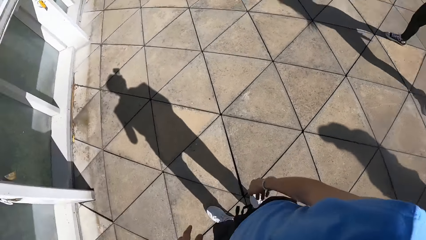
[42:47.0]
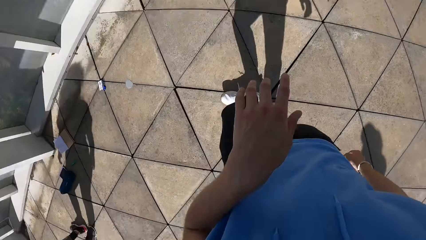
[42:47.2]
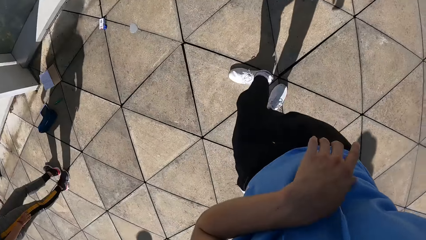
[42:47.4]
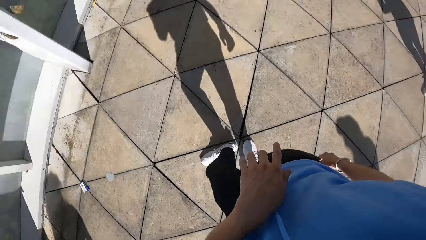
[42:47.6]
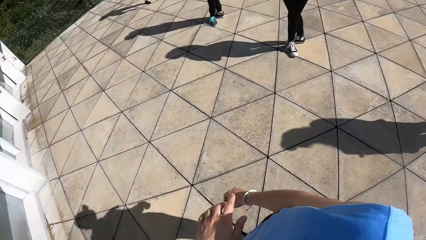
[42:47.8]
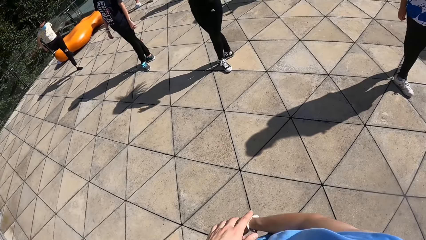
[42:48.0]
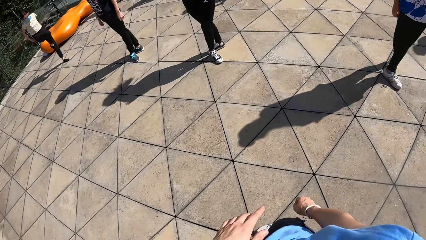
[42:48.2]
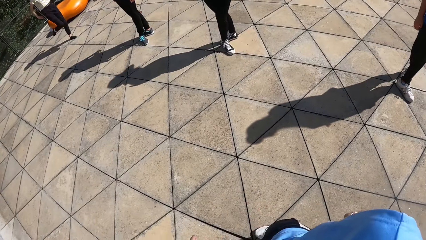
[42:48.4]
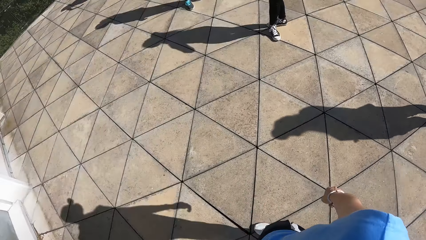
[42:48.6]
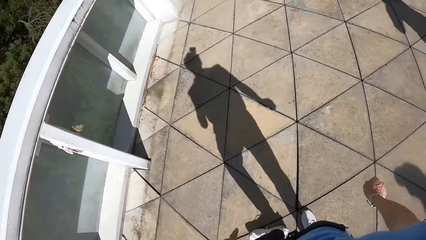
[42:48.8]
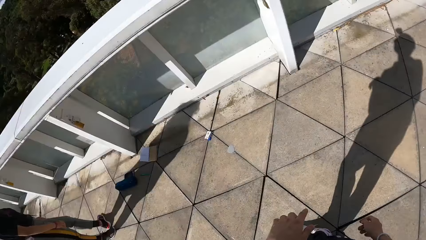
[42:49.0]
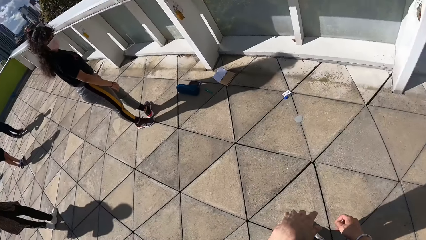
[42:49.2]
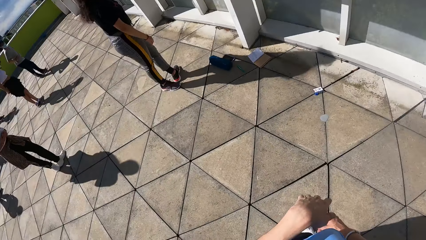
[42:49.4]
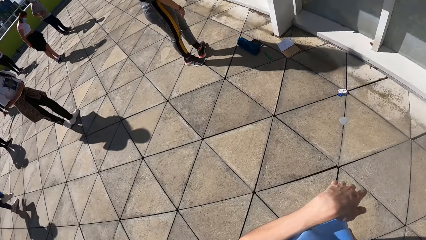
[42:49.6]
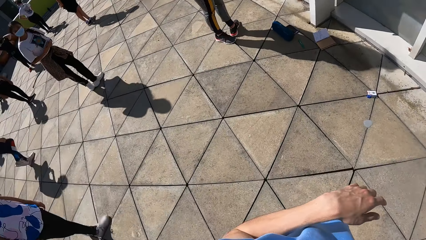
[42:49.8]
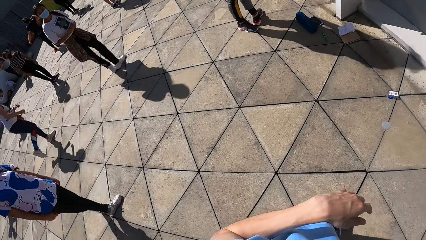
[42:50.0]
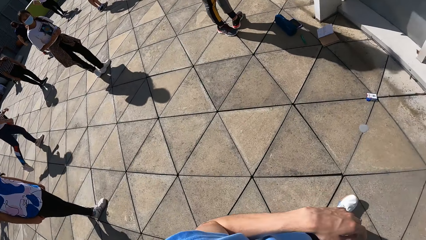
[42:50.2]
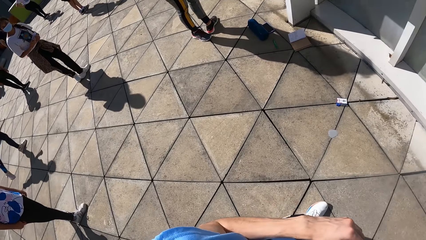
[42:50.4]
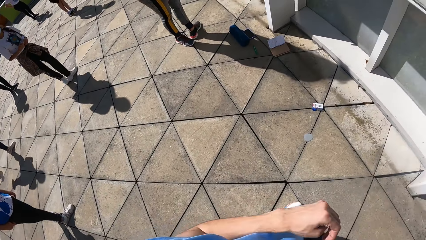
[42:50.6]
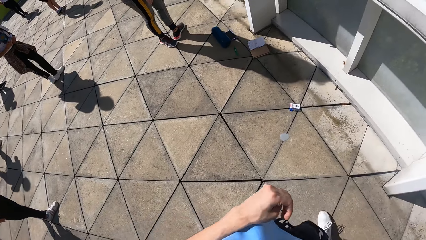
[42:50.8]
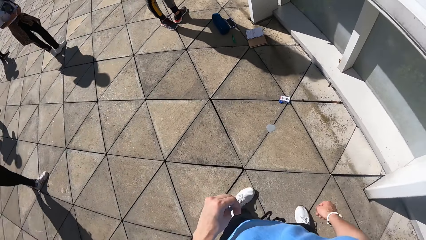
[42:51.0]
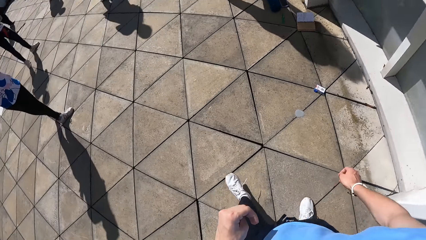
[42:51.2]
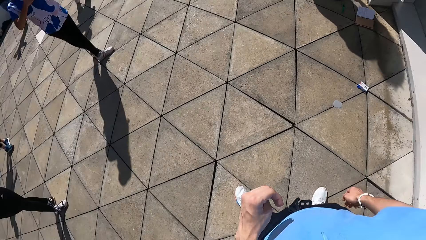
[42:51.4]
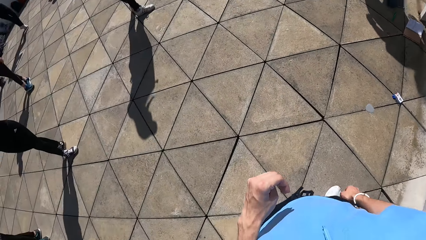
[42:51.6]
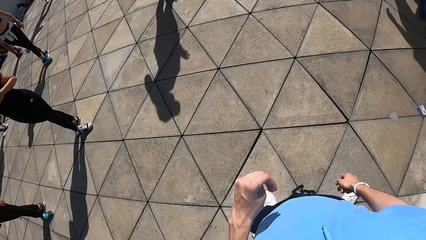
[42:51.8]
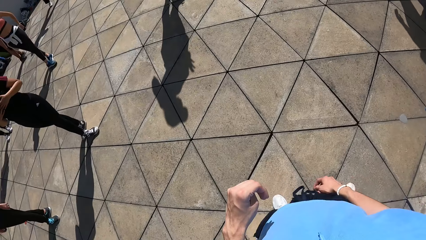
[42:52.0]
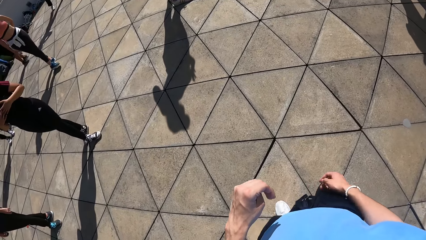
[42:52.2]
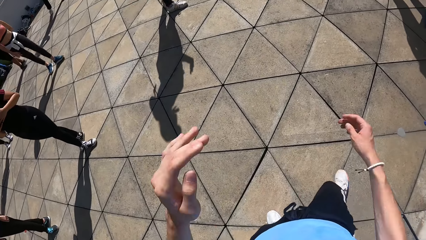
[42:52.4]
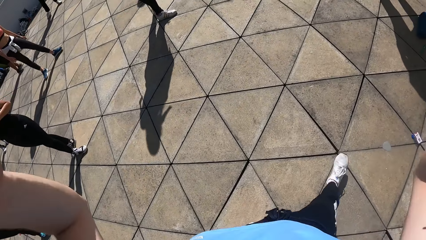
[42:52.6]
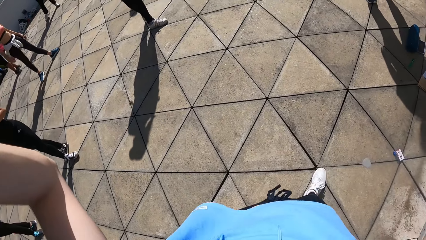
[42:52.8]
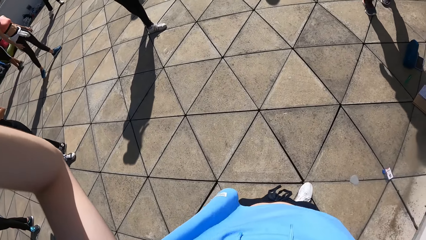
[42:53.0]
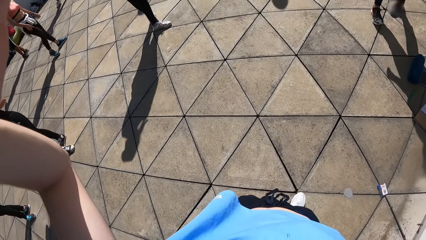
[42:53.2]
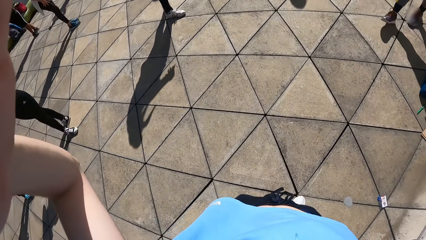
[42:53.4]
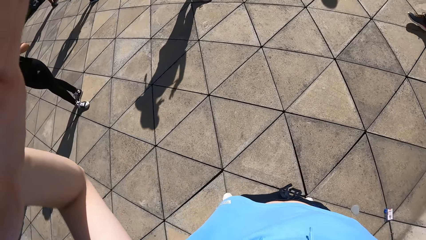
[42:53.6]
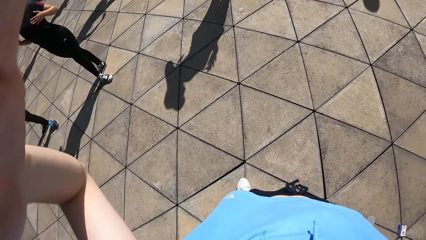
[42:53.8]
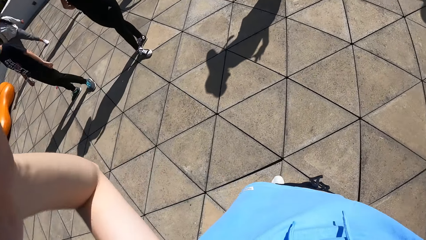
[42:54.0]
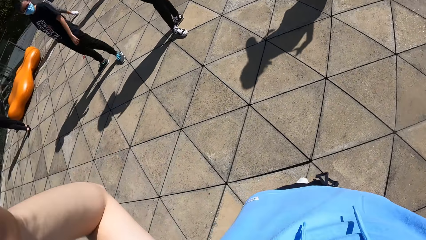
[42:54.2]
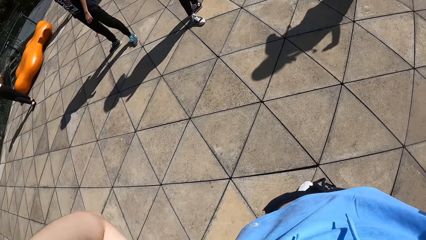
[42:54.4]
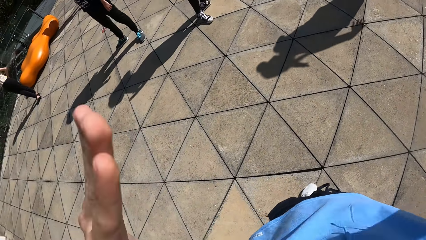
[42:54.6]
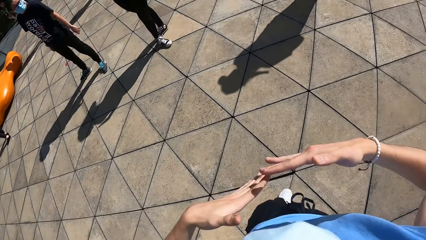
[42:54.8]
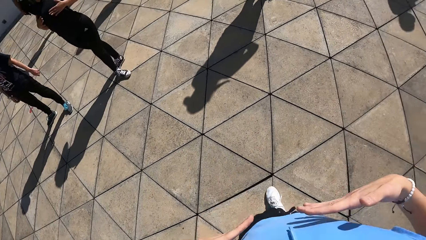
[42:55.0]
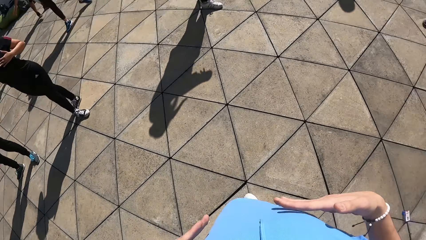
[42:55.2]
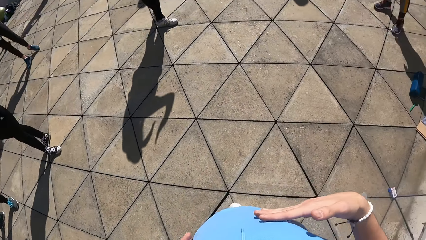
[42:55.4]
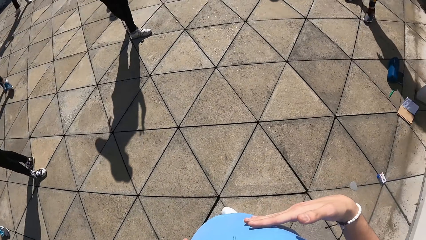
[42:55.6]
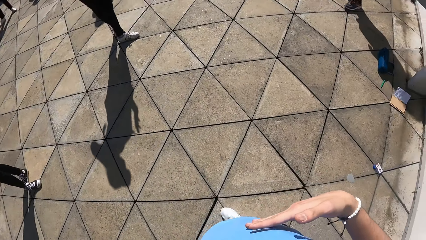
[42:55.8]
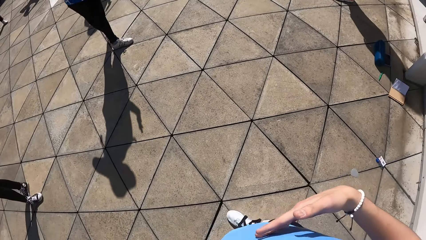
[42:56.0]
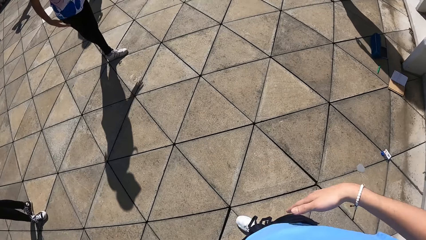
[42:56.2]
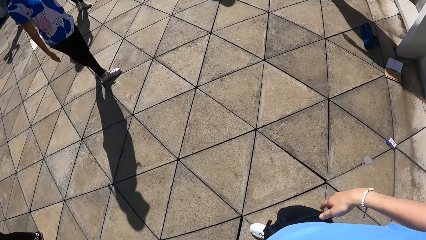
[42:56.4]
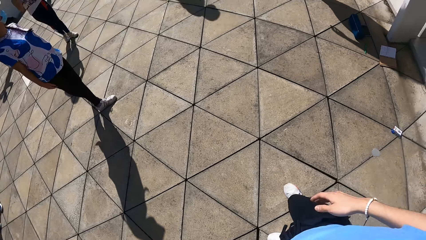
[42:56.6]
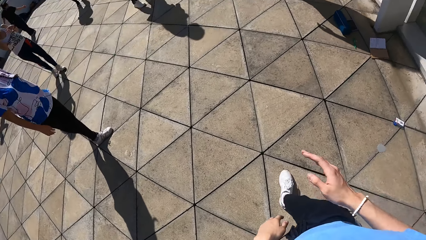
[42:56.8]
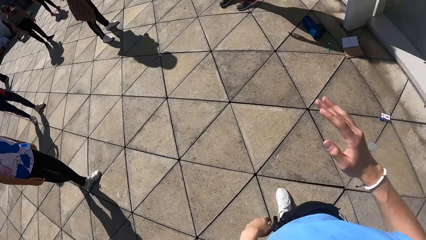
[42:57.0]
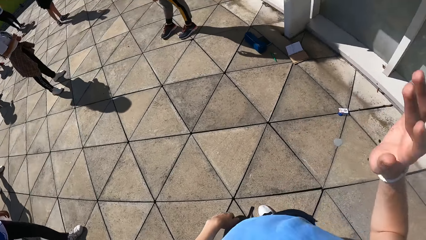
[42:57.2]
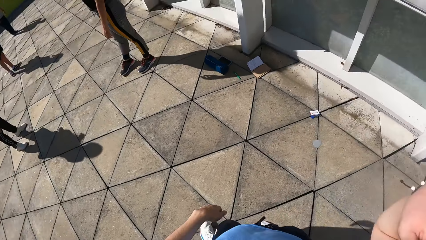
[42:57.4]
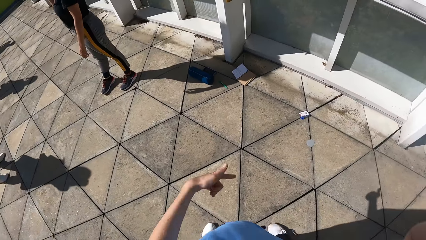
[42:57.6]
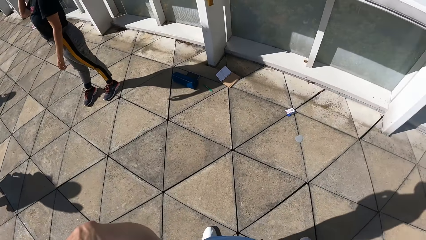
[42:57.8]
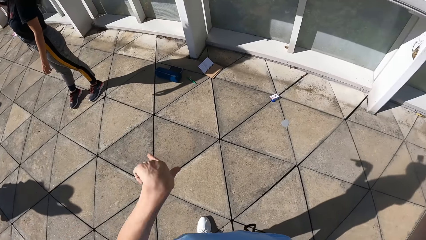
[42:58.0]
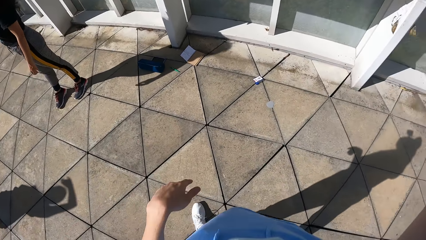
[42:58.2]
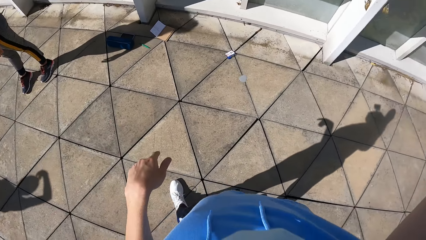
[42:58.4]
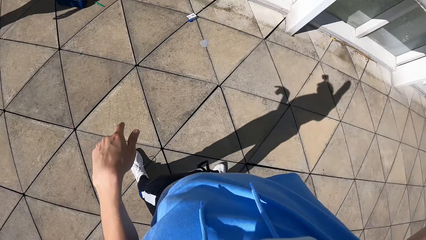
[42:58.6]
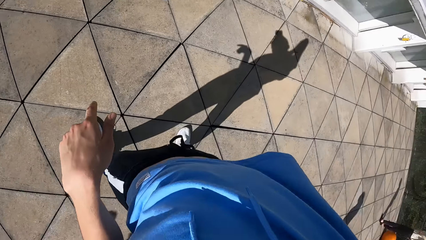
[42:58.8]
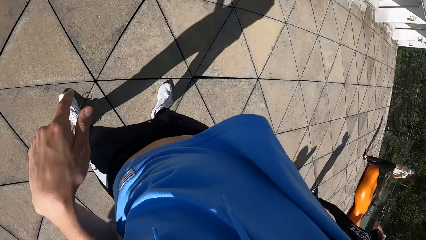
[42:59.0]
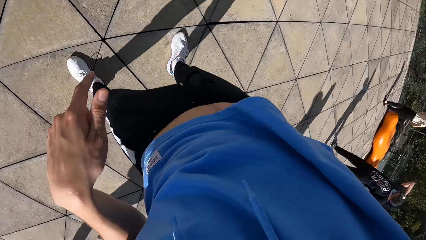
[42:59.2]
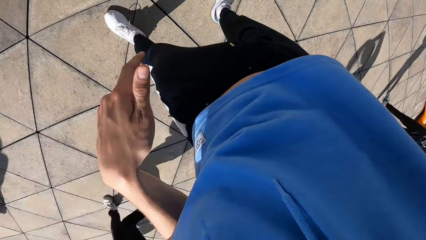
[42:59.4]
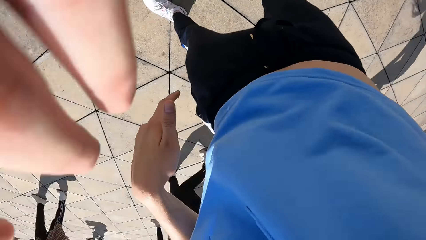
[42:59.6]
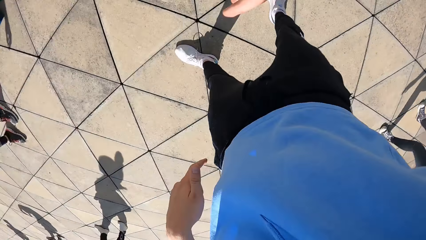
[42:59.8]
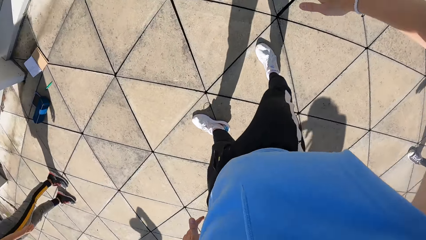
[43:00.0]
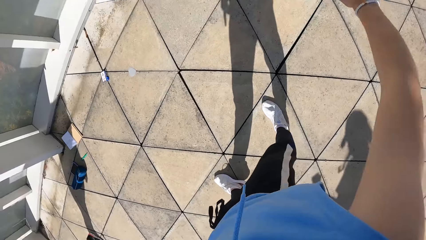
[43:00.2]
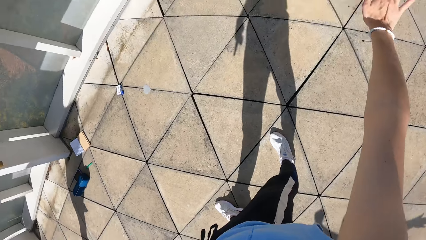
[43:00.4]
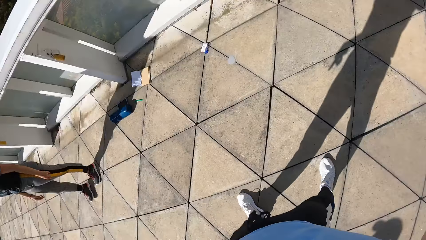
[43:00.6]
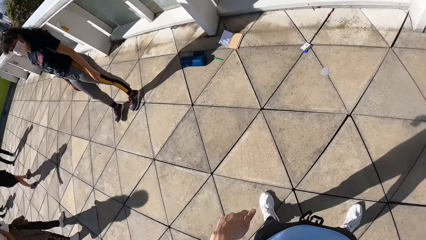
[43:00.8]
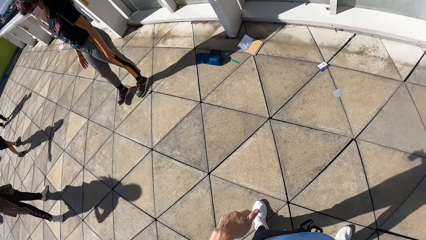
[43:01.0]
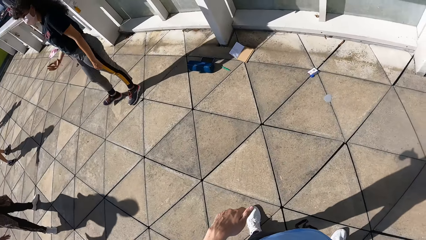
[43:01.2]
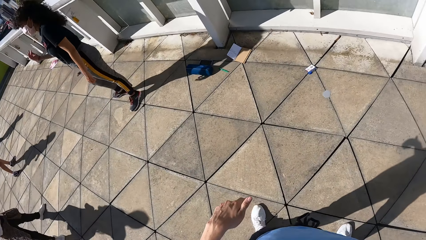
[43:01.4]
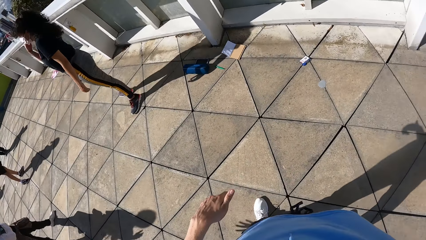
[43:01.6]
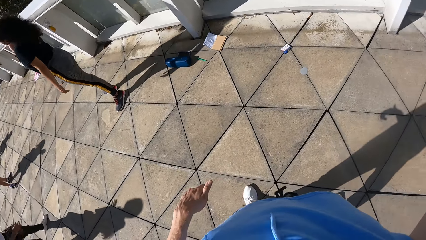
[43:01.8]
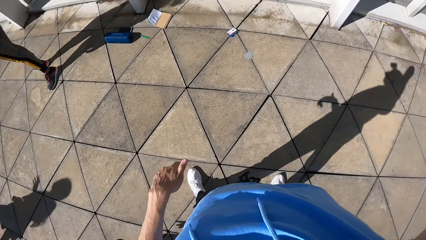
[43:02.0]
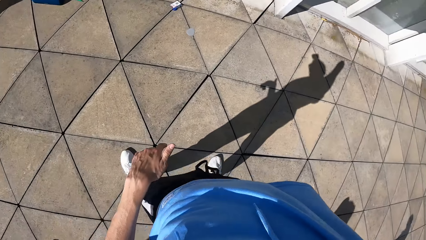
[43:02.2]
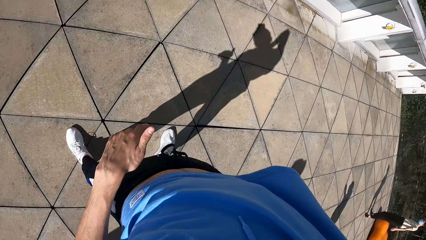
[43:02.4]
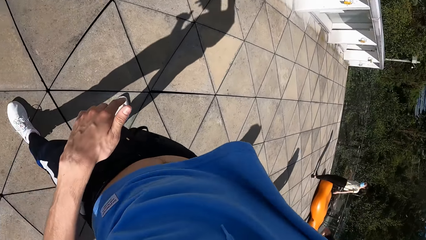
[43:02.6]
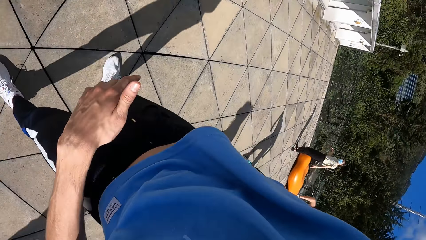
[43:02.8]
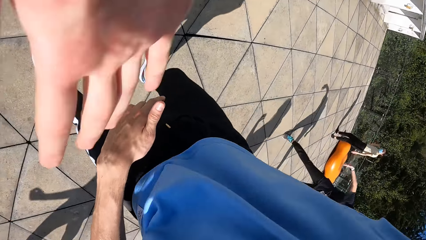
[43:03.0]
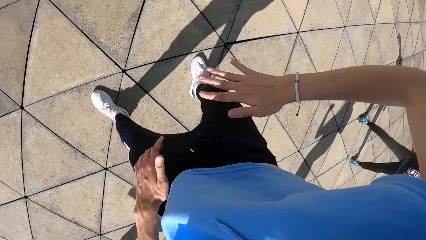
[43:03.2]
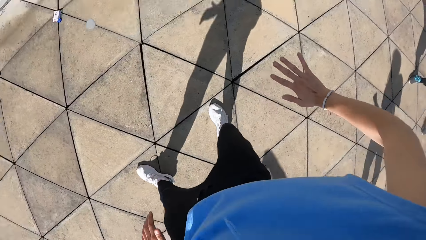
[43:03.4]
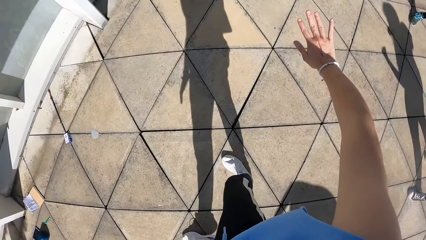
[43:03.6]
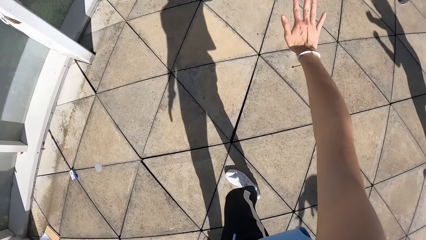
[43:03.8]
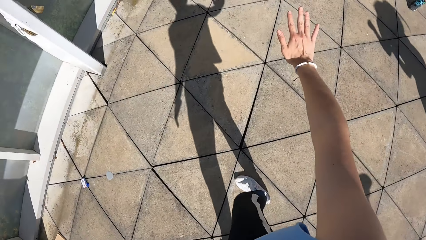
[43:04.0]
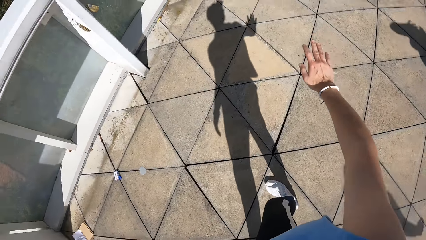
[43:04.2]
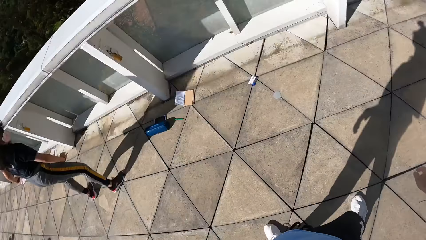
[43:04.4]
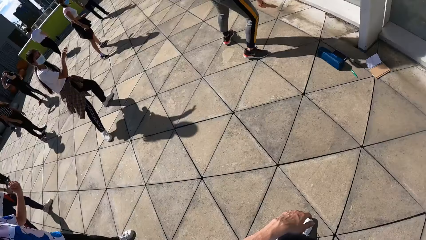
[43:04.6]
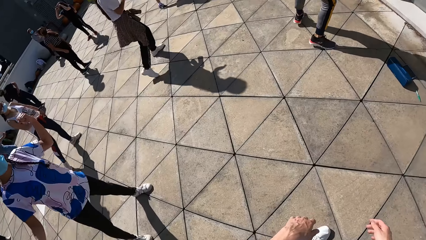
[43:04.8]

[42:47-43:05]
The woman spaces out her right leg on the floor. The camera wearer moves his hands. He turns towards another woman, the first woman and a third woman. He turns towards a group of people. He touches his camera with both hands. He places both hands on his chest. He stretches his right hand. He stretches his right hand again.
